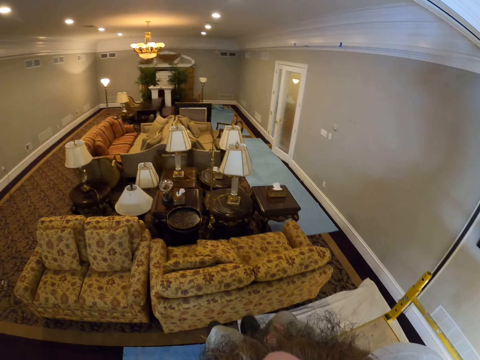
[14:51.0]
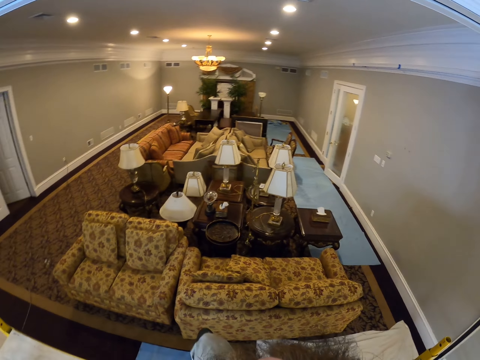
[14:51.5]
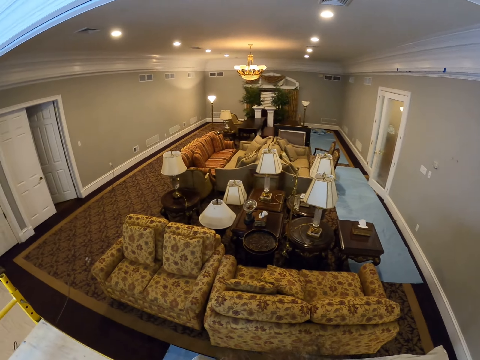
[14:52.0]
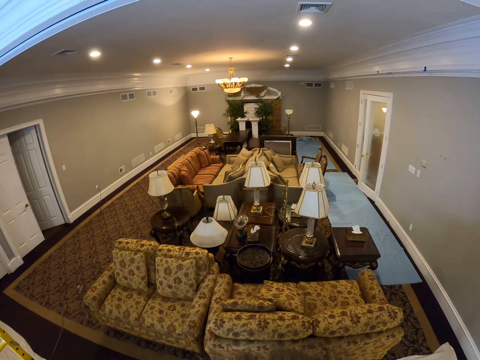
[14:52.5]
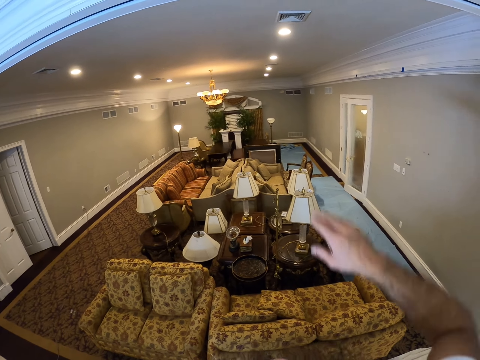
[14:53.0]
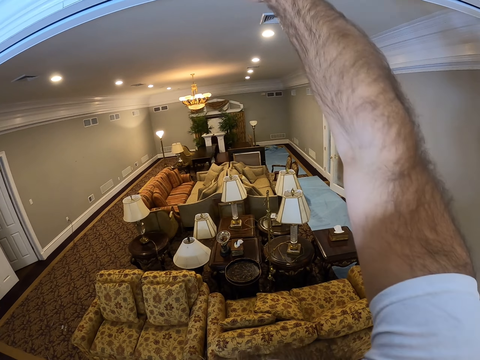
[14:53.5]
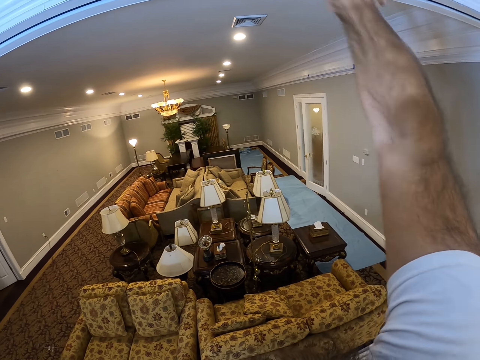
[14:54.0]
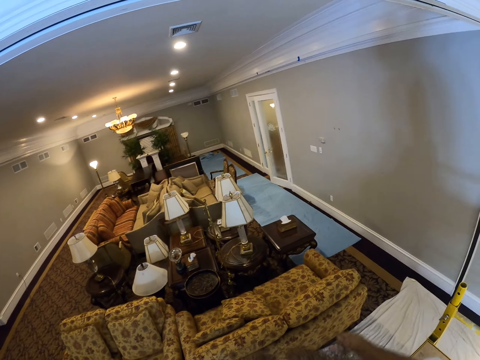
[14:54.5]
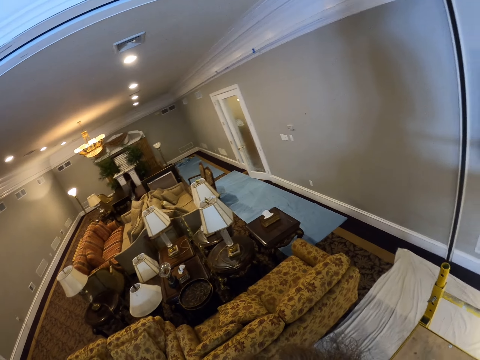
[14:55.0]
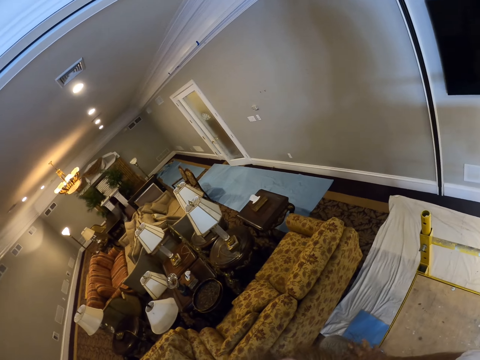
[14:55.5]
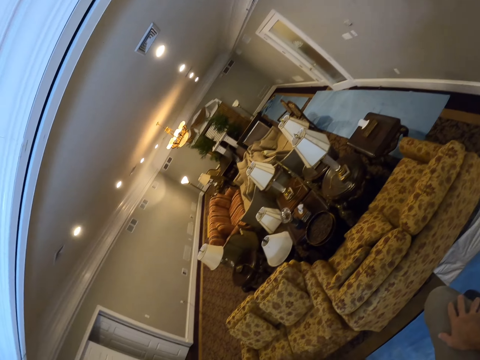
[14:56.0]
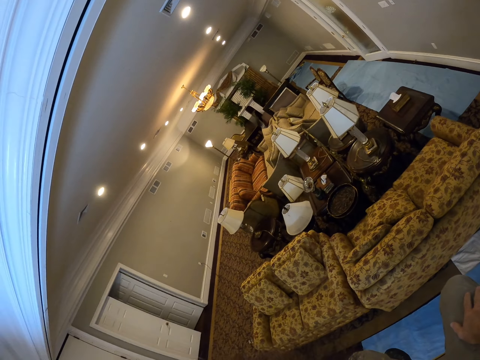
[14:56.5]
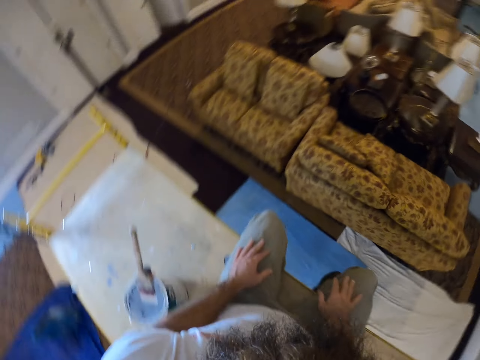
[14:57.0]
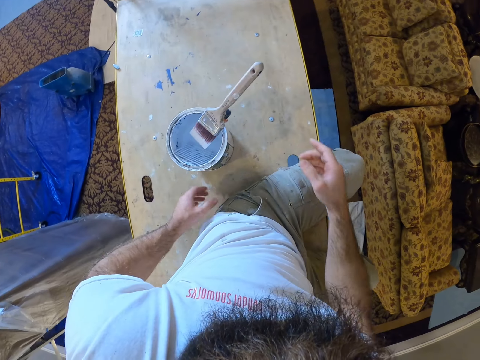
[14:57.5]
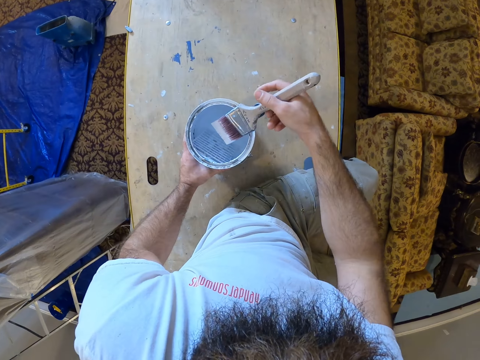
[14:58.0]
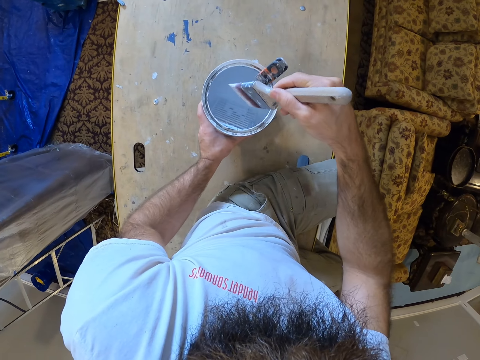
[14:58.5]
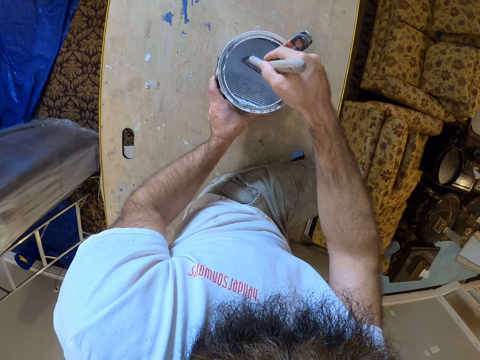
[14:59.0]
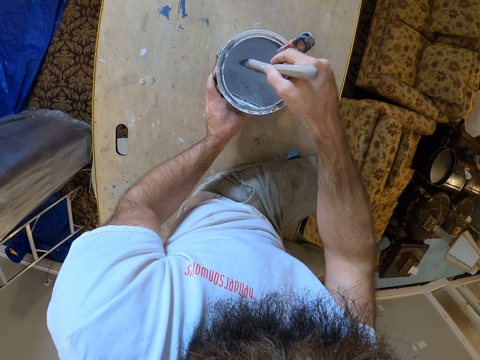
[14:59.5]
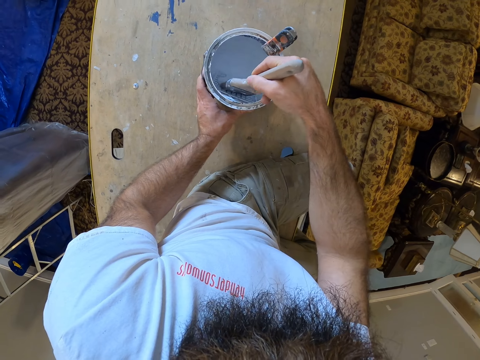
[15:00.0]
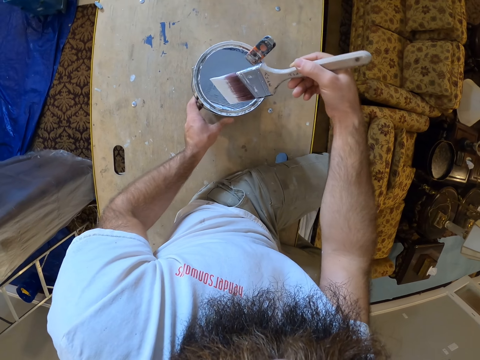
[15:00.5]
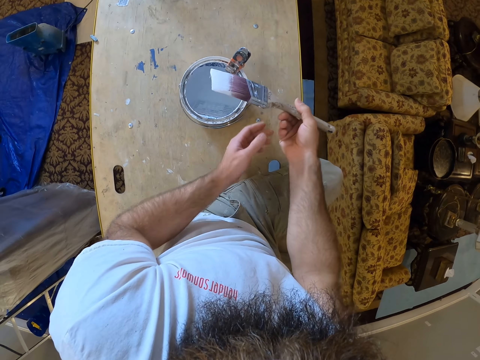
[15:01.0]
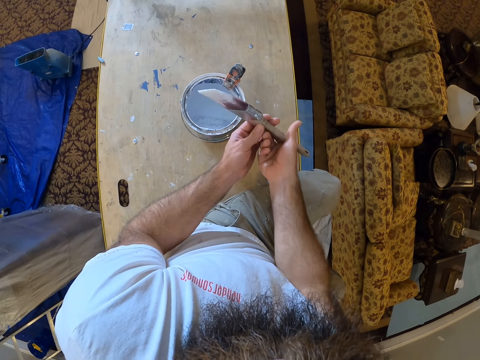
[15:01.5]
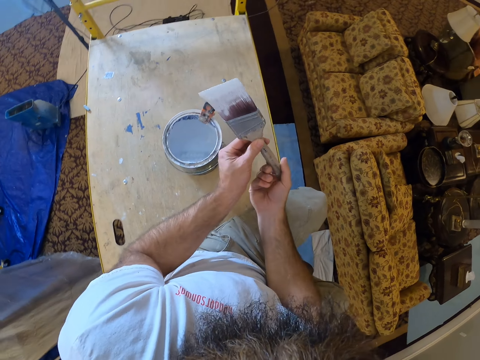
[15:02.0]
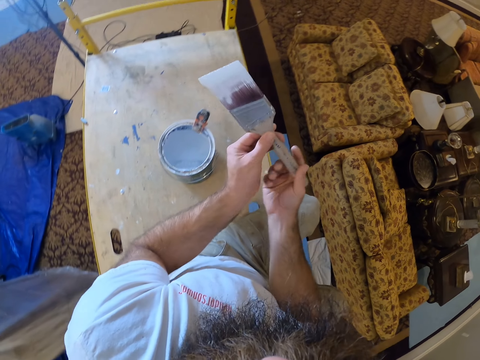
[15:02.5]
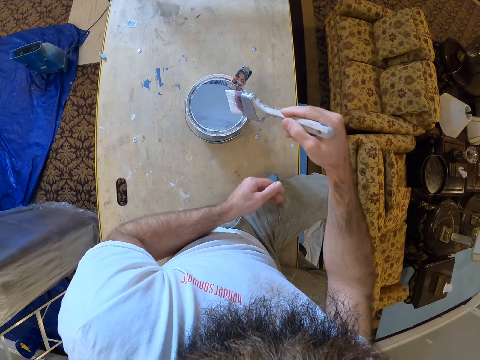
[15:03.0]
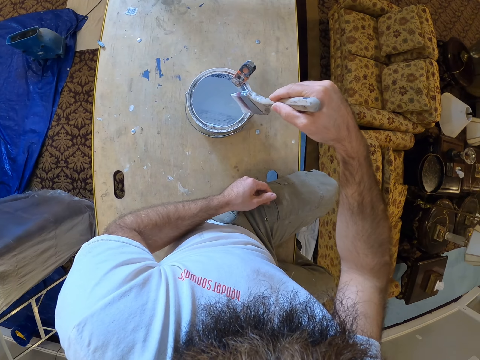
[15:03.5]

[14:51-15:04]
The camera wearer picks up a paint brush from the paint bucket with his right hand. He moves the paint tin. He dips the paint brush in the paint.

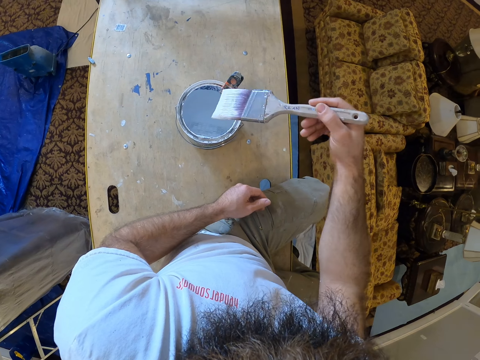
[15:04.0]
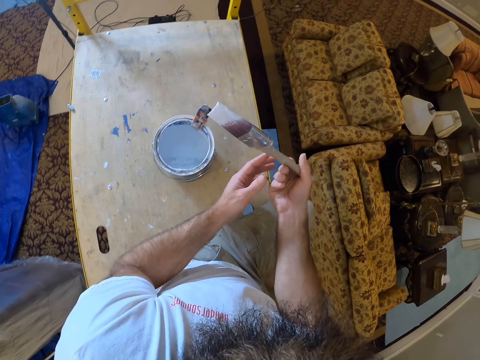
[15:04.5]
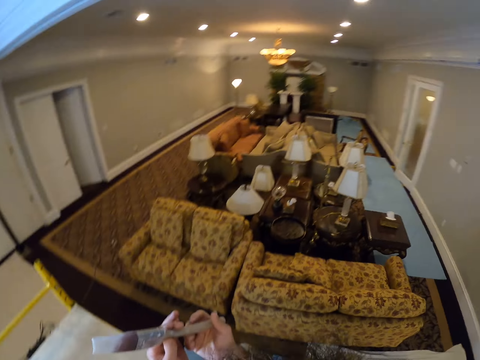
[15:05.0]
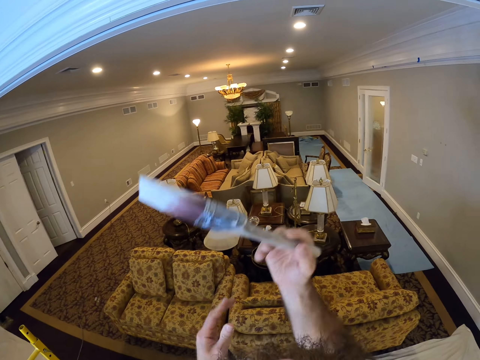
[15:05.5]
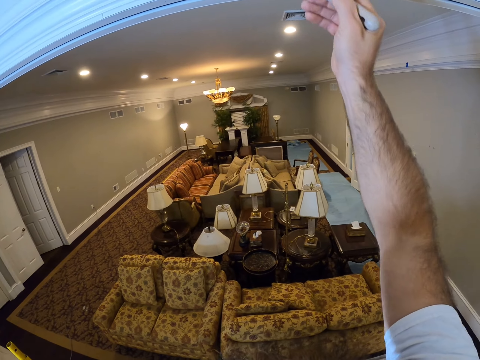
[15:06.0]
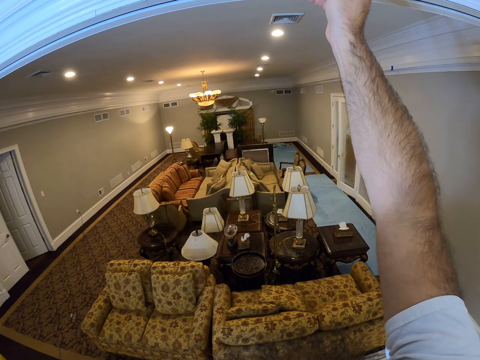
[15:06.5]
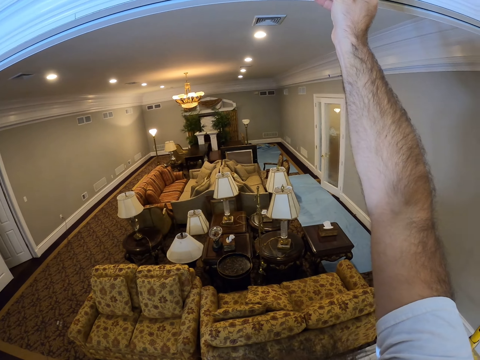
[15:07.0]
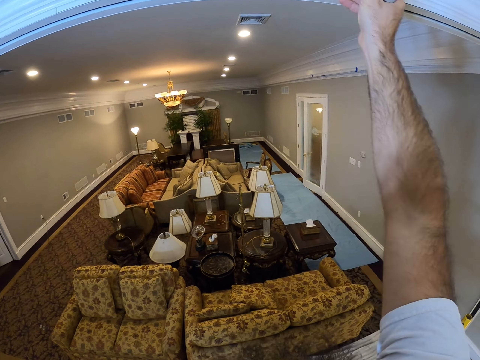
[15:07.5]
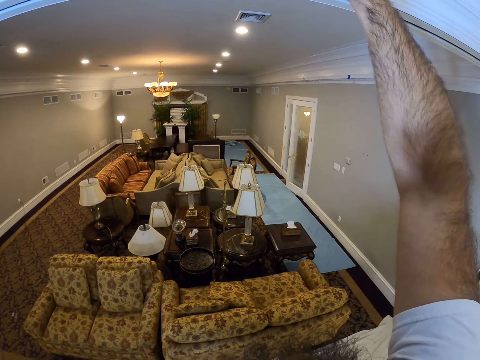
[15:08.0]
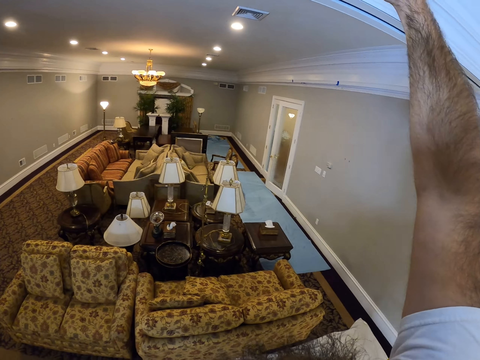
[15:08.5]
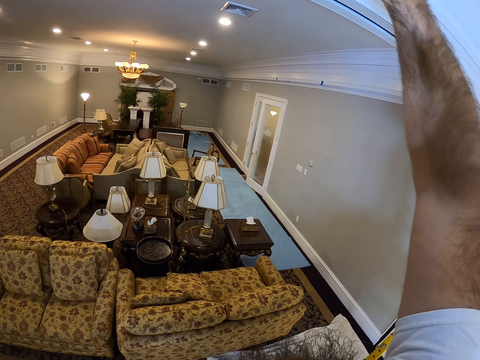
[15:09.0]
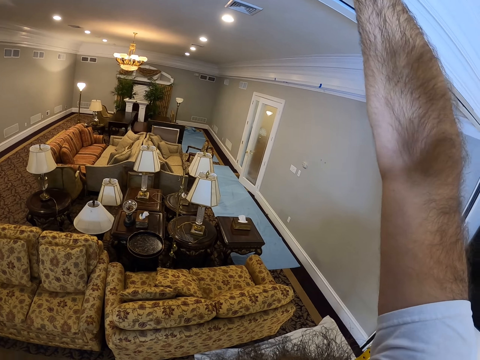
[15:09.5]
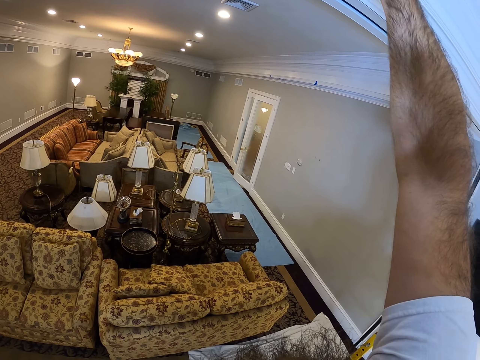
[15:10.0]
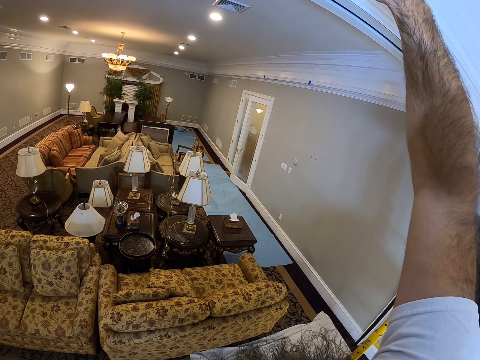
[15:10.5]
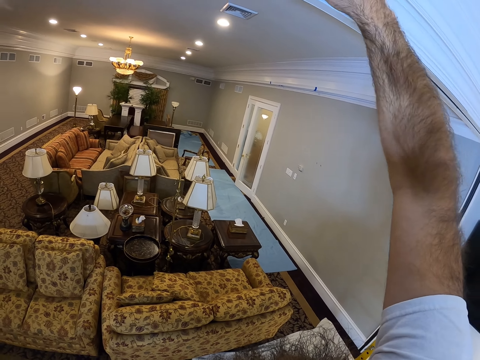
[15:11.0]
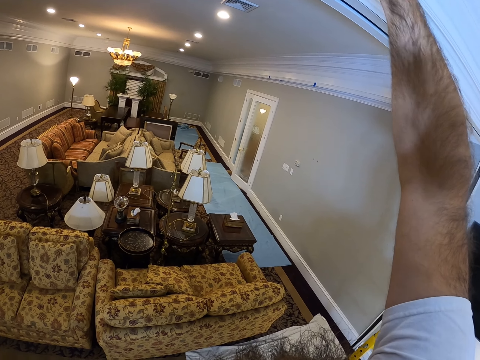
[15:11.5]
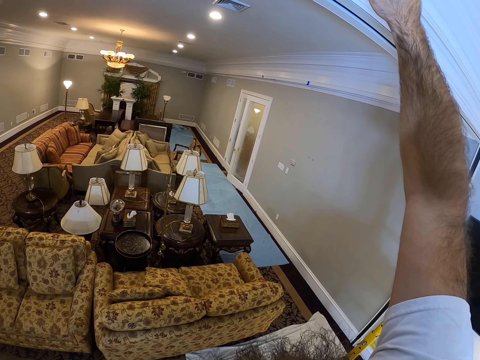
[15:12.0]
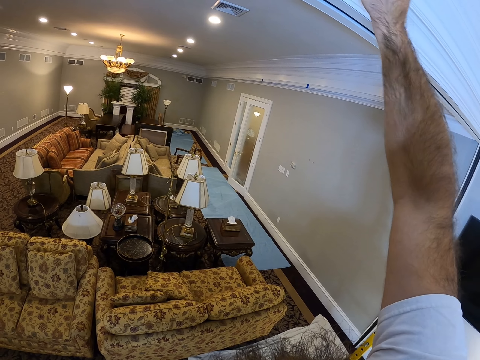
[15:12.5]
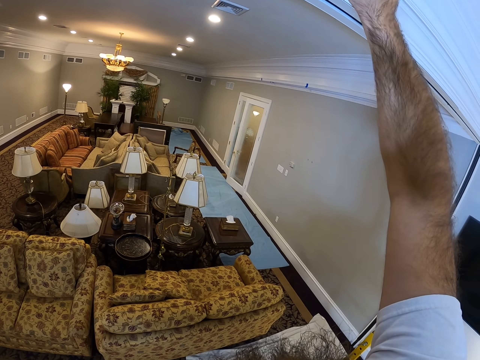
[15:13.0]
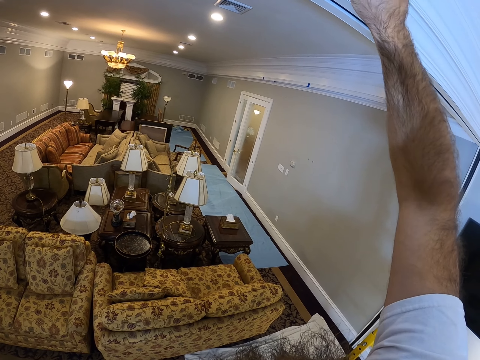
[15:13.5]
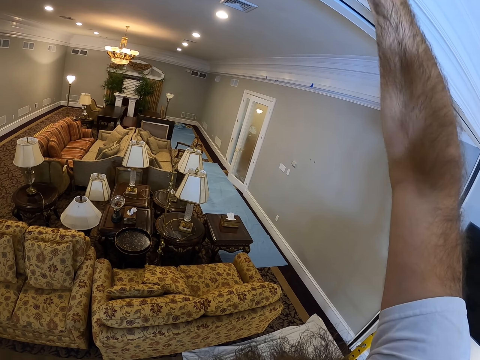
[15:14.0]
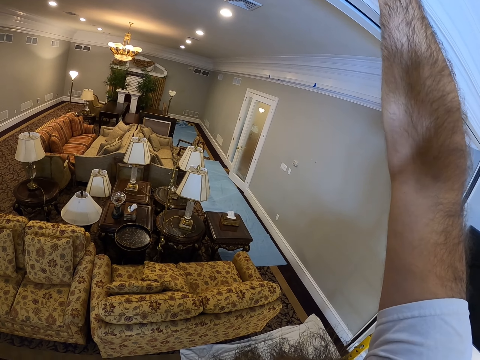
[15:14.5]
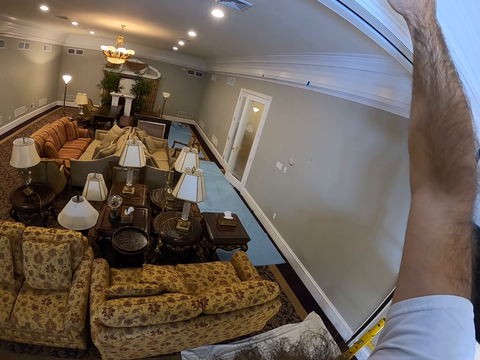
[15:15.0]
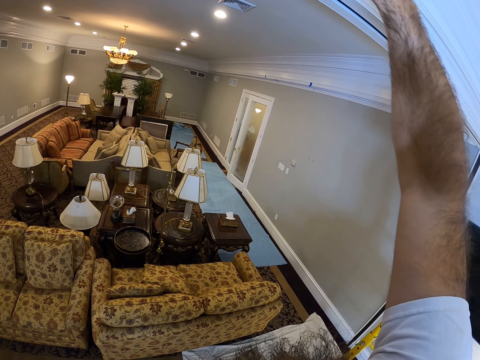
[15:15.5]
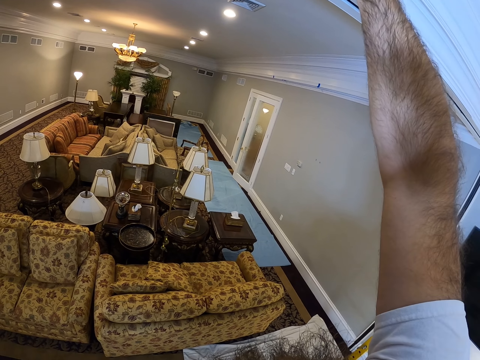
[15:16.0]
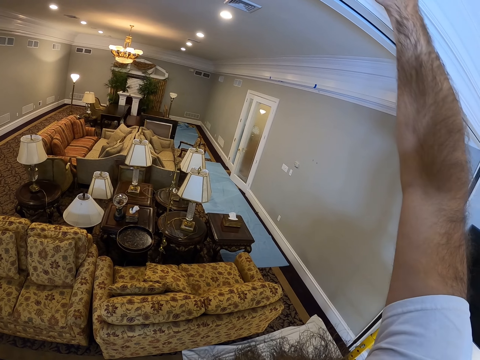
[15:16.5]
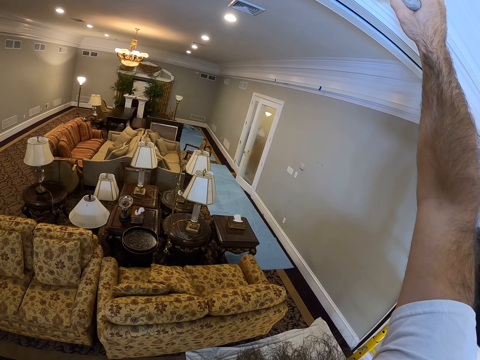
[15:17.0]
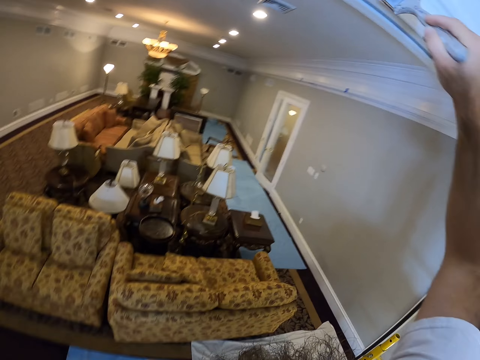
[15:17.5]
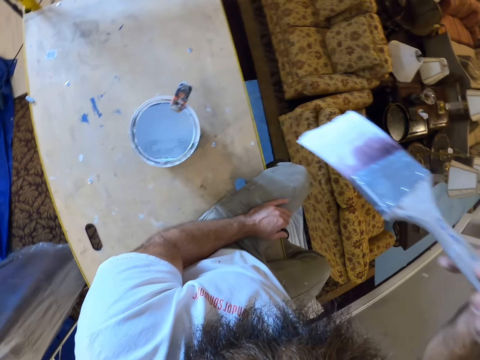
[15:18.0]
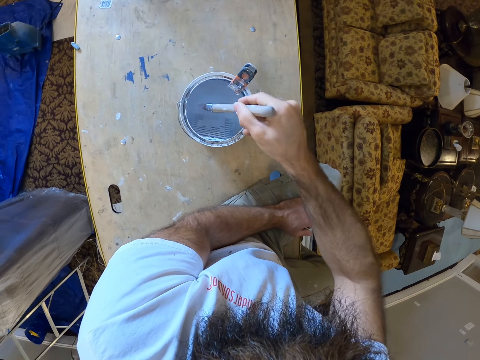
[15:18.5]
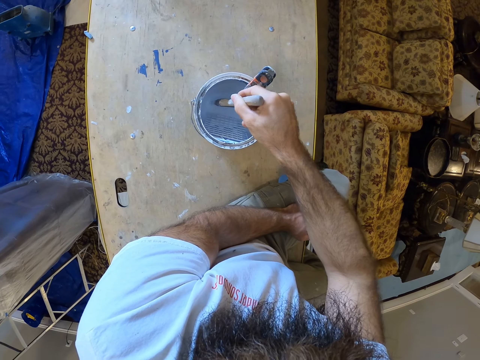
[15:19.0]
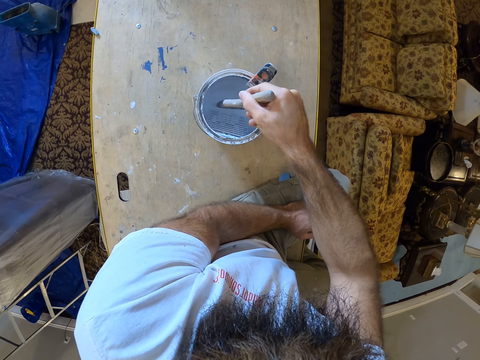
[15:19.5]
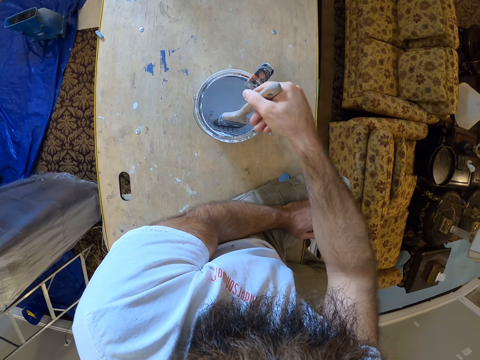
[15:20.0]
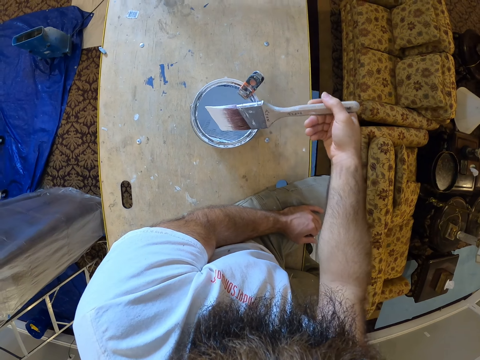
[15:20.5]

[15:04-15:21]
The camera wearer paints the ceiling. He dips the brush in the paint bucket with his right hand.
